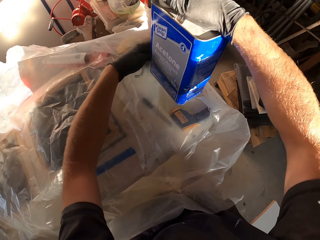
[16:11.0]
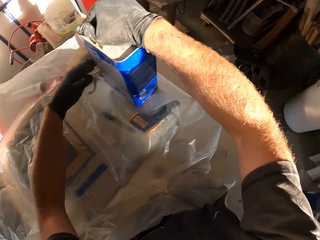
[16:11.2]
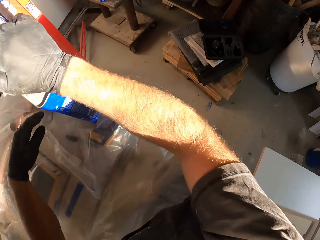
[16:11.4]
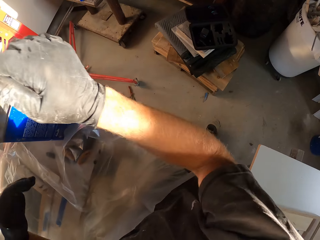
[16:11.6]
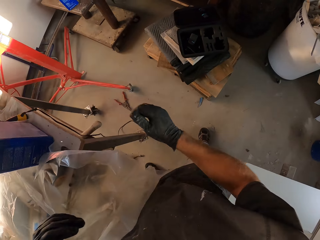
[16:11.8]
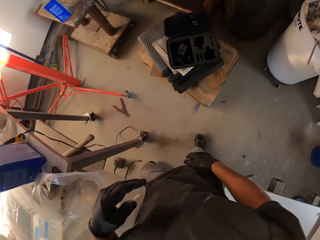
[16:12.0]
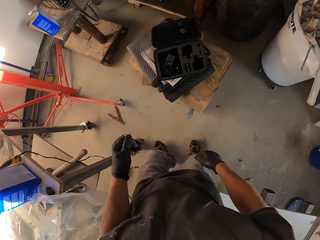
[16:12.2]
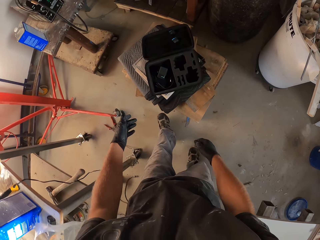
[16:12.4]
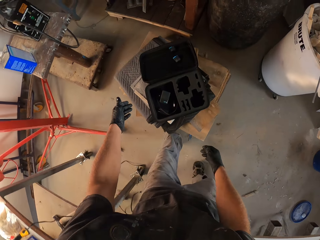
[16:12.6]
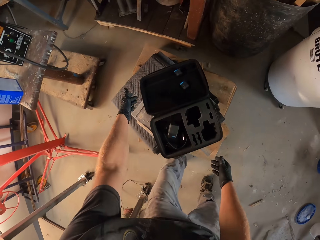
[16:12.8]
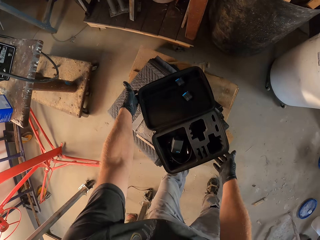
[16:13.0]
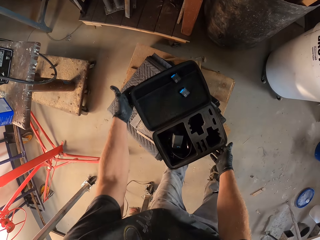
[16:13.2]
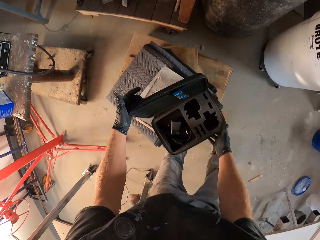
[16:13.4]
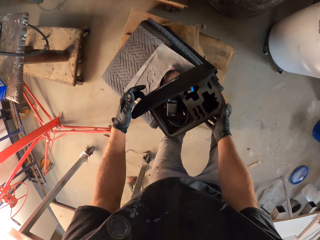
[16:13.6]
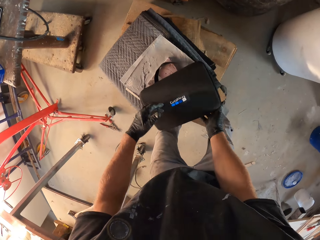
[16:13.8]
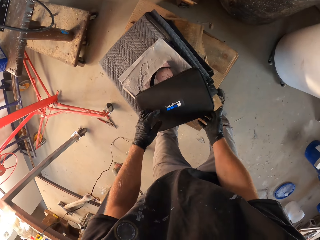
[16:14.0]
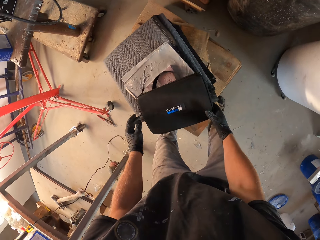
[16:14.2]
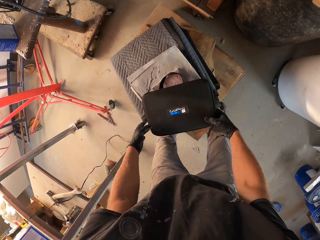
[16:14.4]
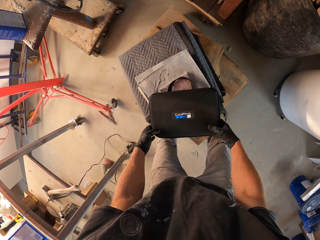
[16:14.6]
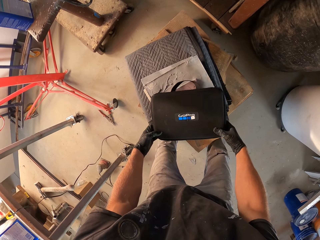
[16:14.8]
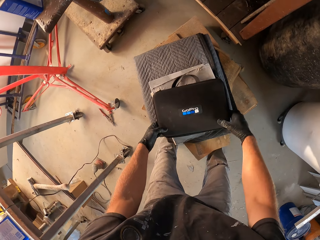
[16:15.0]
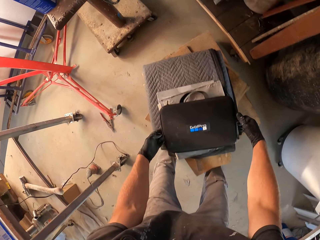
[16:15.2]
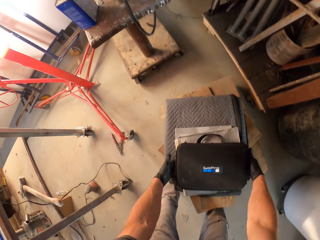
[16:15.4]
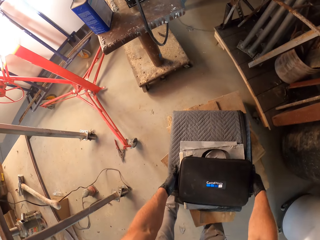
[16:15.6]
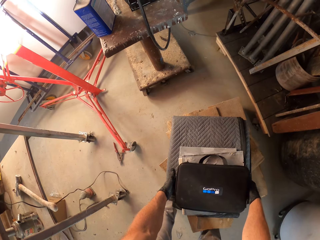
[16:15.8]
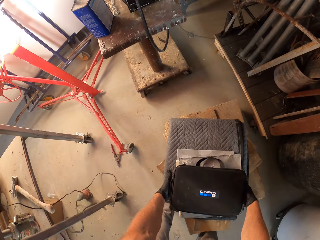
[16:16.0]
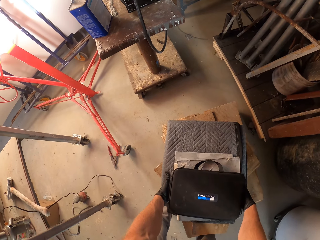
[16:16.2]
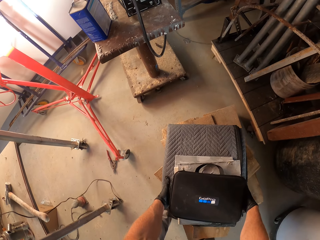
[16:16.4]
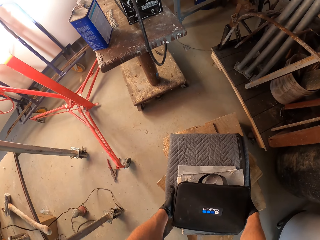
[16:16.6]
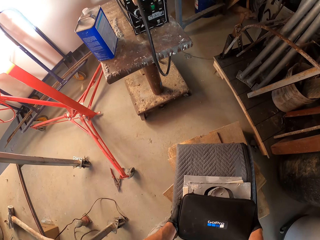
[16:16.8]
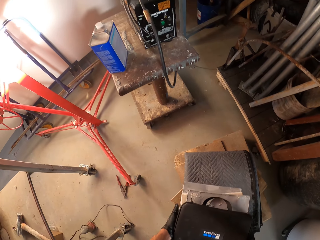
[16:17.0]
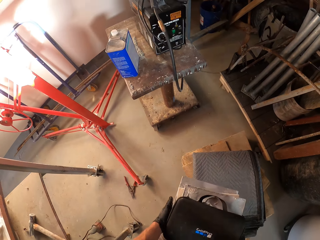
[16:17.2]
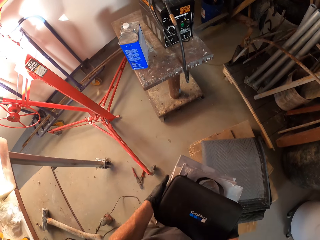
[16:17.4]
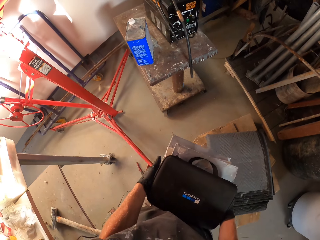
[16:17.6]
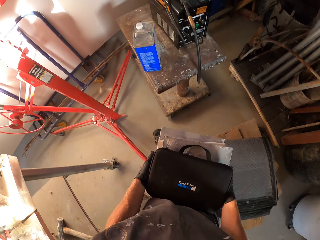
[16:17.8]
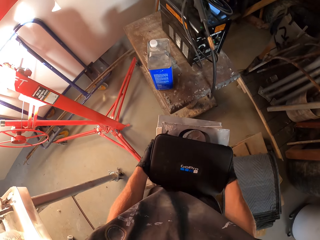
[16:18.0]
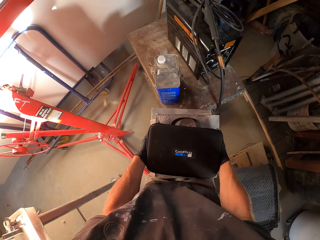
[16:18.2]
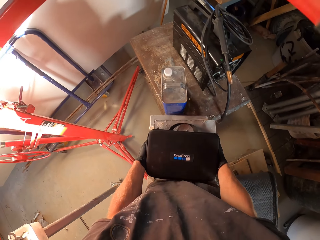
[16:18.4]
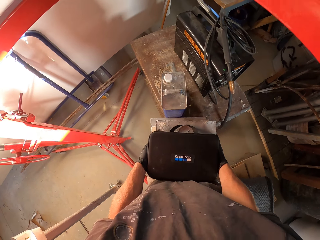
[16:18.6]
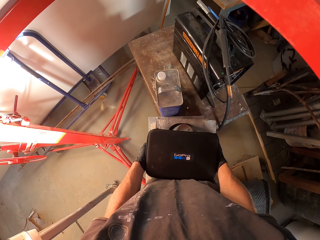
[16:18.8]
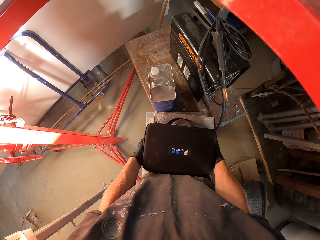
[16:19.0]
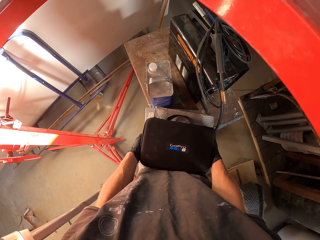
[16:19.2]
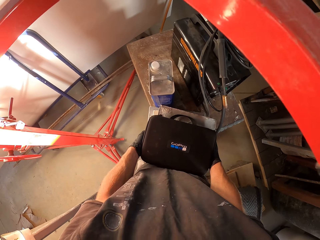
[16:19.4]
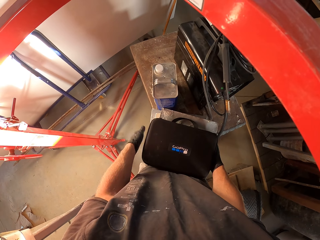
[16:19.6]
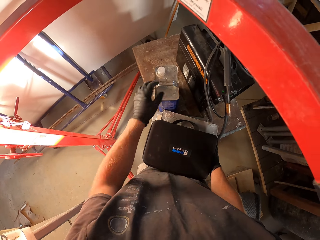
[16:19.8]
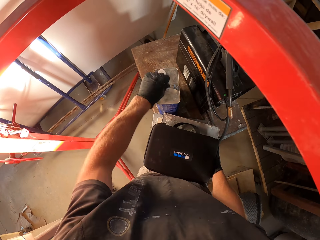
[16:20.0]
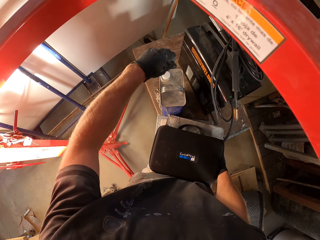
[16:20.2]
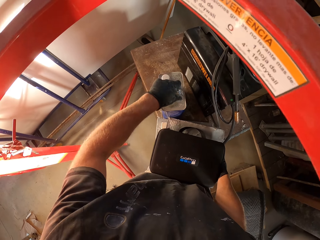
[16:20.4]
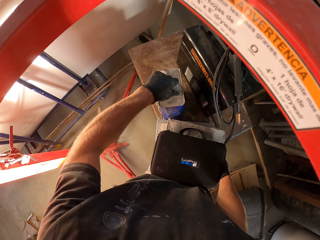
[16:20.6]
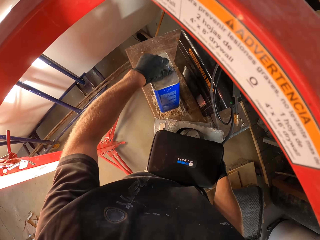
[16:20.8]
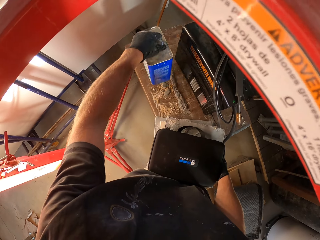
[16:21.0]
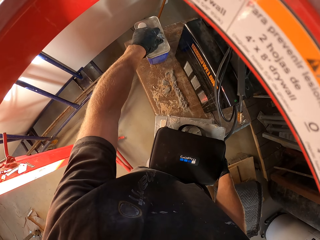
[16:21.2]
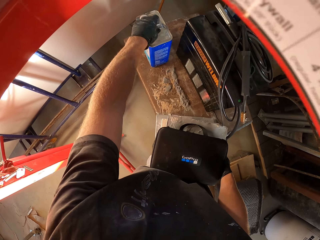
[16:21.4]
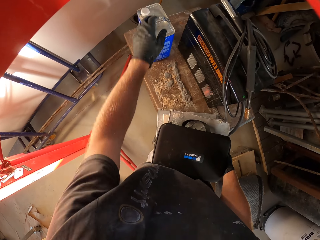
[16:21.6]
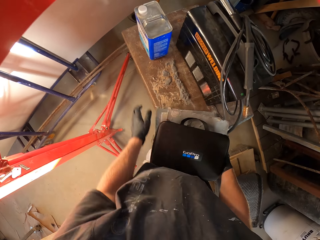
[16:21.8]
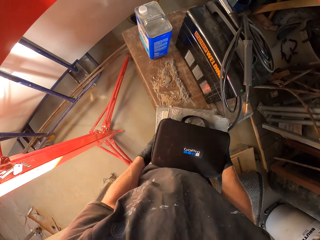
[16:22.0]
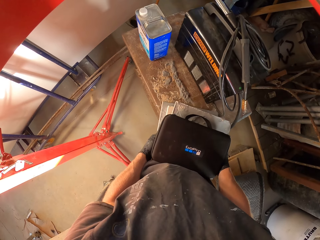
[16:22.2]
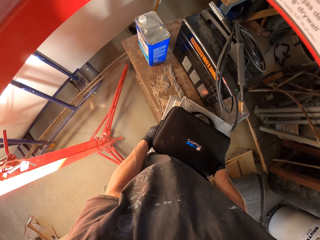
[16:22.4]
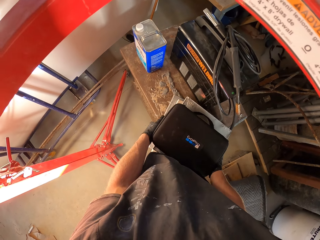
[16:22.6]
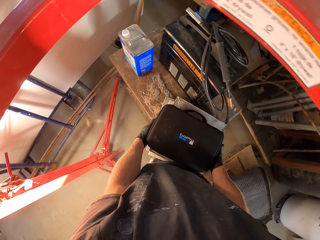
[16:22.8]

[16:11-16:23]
The camera wearer puts the can on the paper. He closes the tool box. He picks up the tool box from the small table. He picks up his bags. He walks around. He puts the tool box on the table. He moves the can on the table.

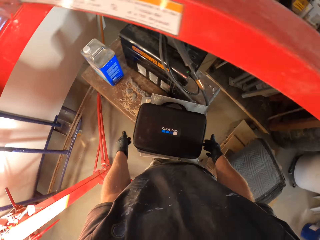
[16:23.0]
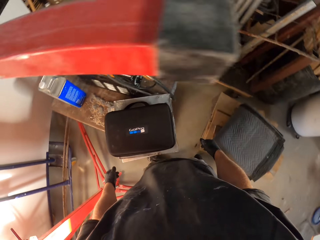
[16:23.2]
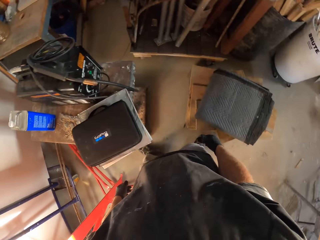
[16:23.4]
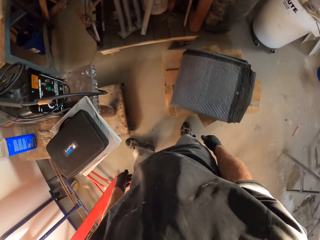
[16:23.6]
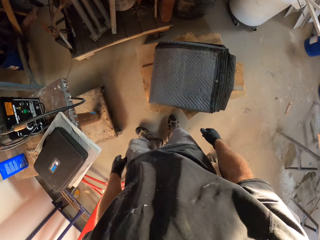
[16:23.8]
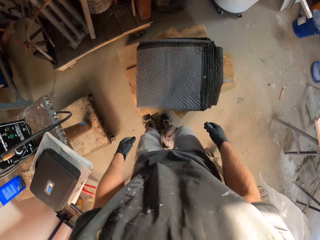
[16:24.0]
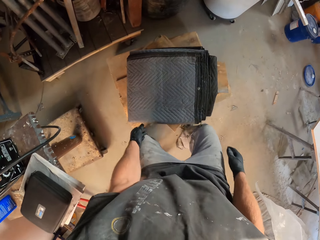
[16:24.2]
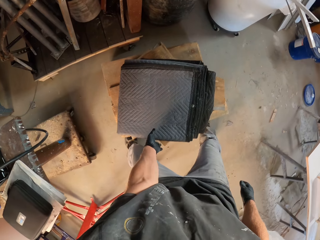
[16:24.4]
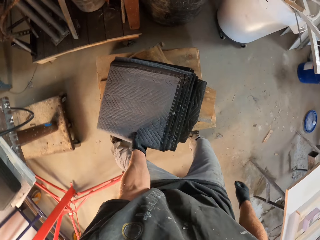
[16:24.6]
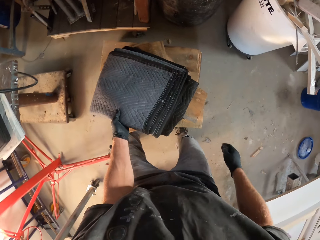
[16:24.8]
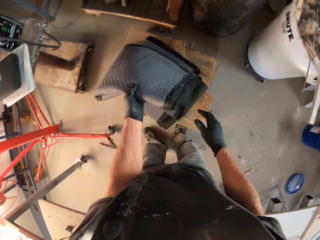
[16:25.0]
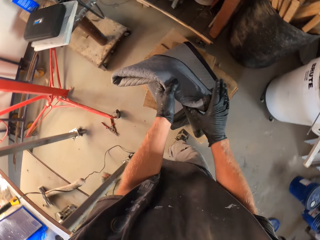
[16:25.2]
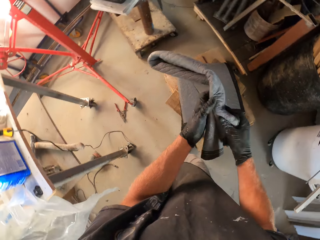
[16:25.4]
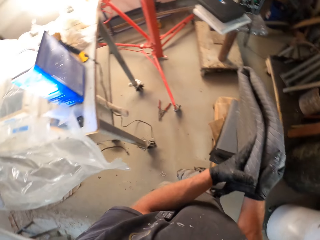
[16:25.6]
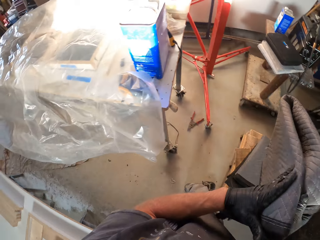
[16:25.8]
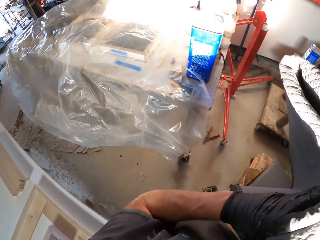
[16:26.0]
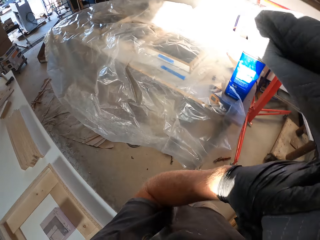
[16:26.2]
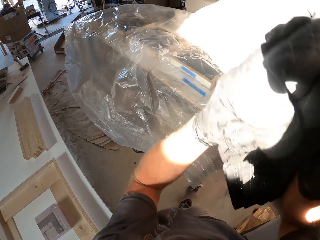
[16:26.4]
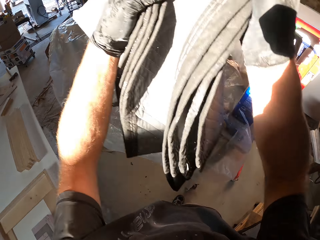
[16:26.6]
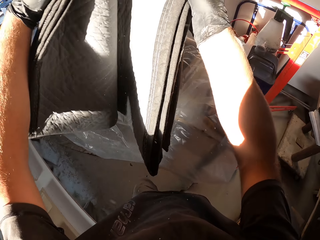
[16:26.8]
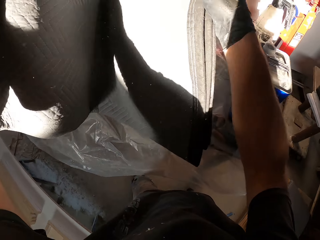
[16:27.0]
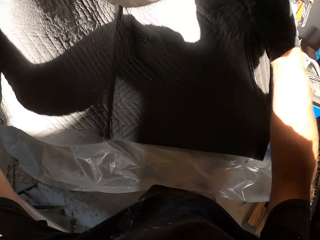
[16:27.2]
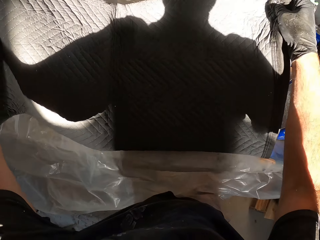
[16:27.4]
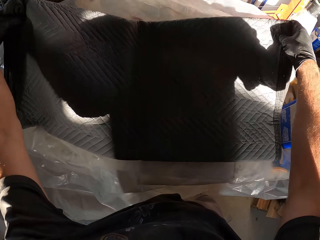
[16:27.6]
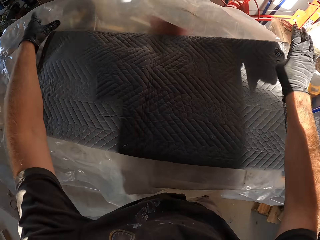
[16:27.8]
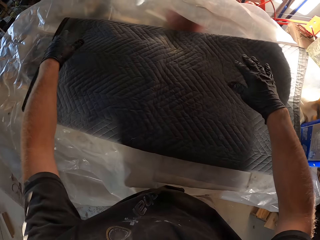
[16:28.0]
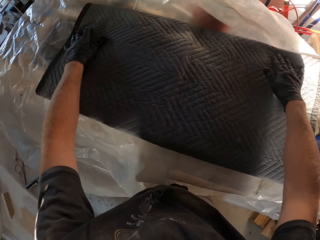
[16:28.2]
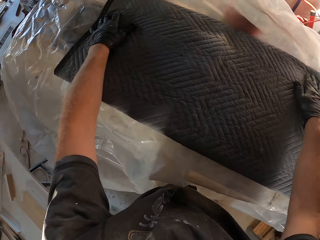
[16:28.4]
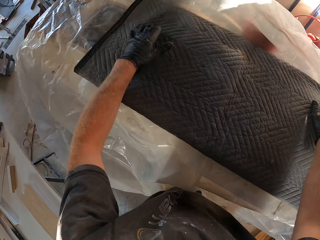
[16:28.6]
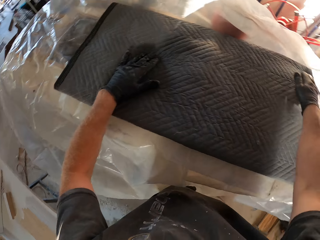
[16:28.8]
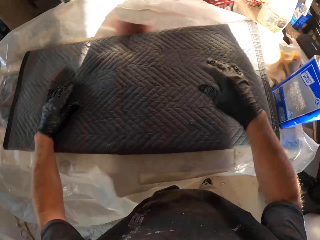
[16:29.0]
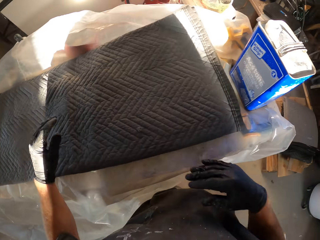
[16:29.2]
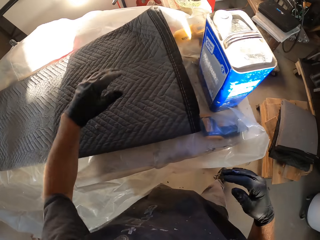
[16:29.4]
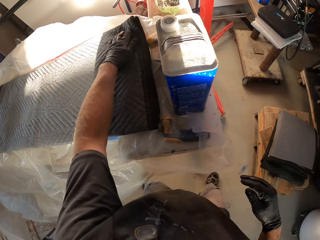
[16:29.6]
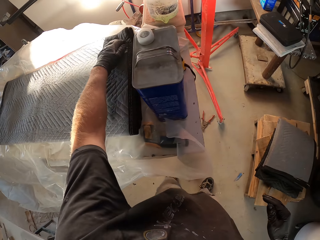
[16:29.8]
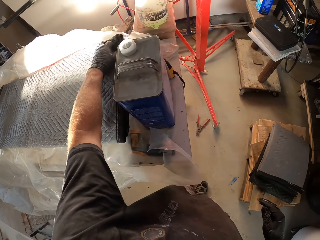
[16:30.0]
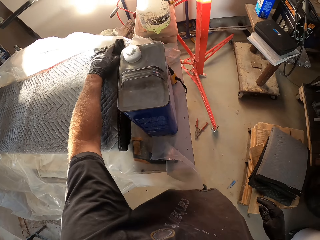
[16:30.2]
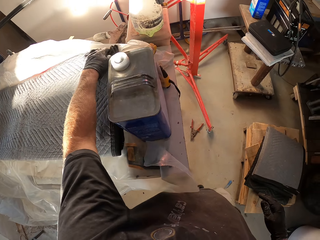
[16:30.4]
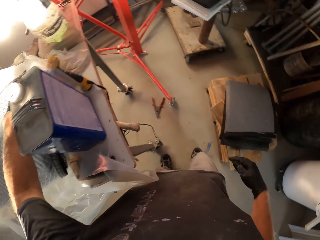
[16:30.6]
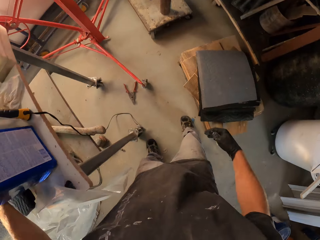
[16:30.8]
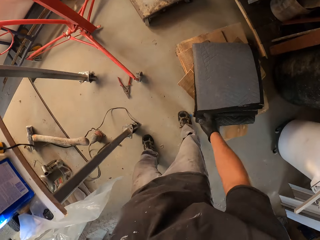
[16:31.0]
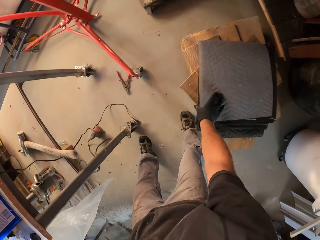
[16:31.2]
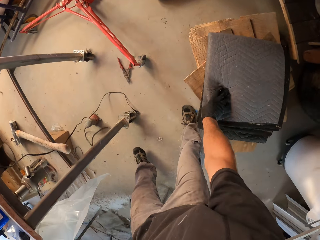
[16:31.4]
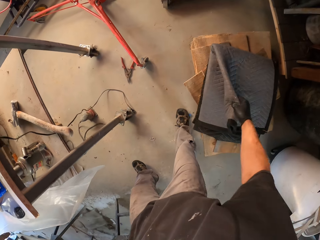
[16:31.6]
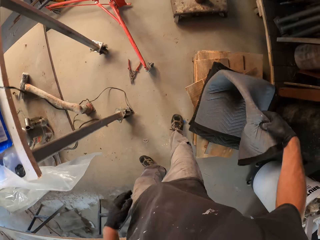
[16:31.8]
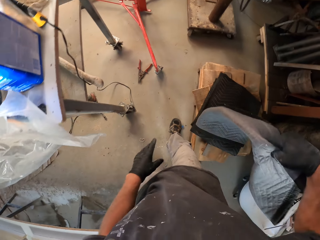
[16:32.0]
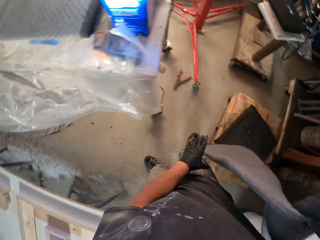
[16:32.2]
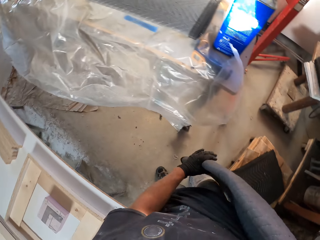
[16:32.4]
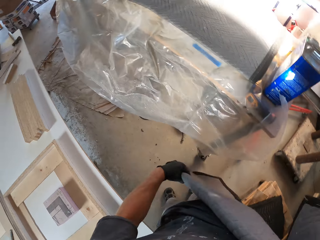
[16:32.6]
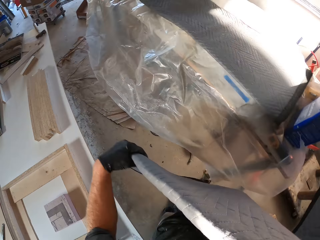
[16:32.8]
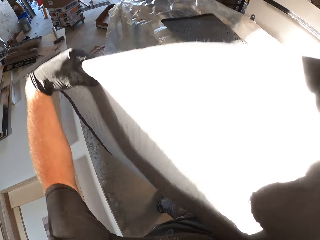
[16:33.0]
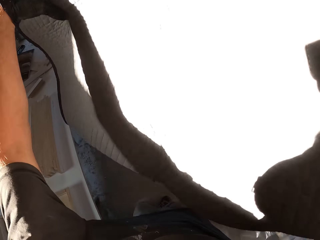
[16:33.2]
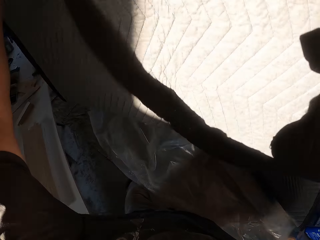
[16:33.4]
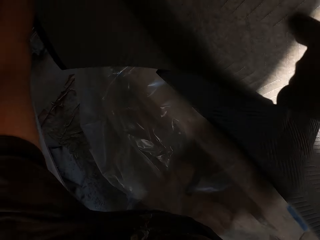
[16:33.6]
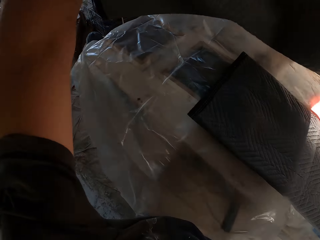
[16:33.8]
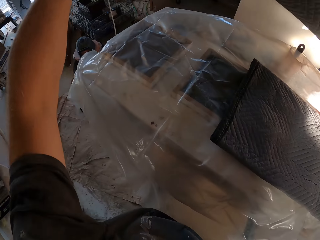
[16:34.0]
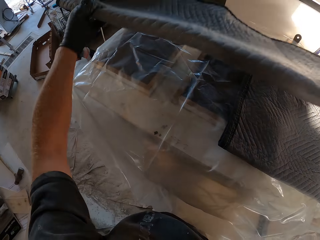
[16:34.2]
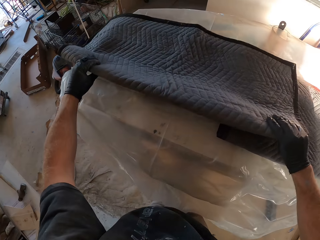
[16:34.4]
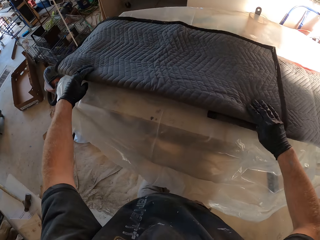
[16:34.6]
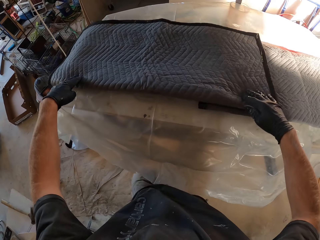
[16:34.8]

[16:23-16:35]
The camera wearer walks around in the workshop and picks up fabric from the table. They open the mat. They spread the fabric on the paper. They cover the work station. They pick up the fabric from the table. They open the mat. They spread the fabric on the paper. They cover the work station.
